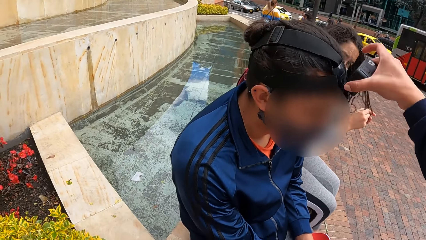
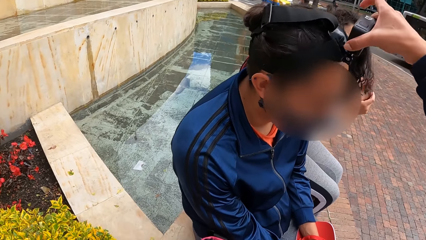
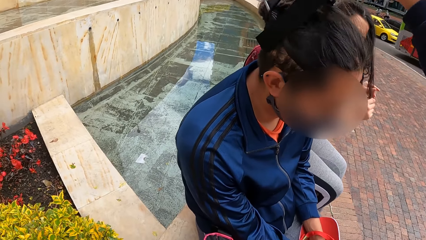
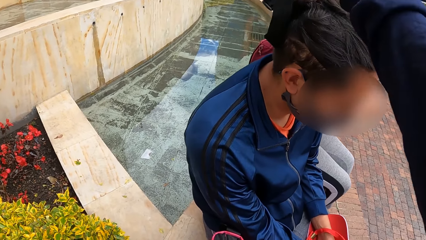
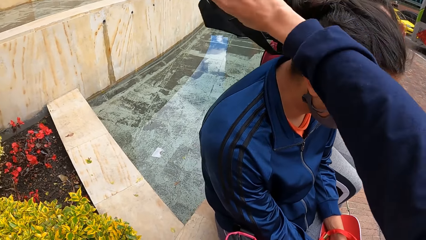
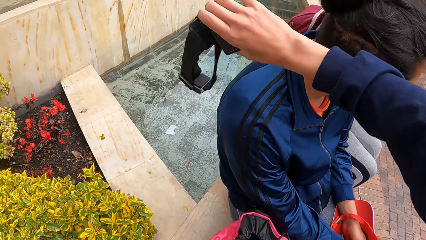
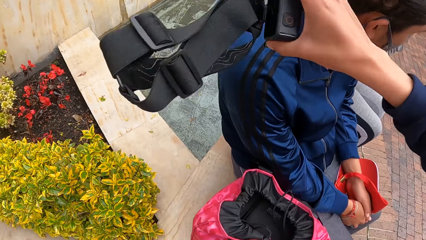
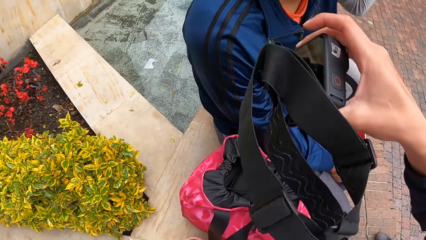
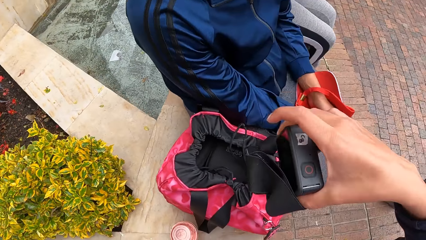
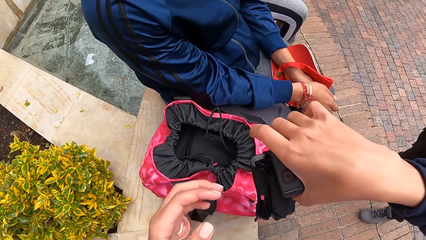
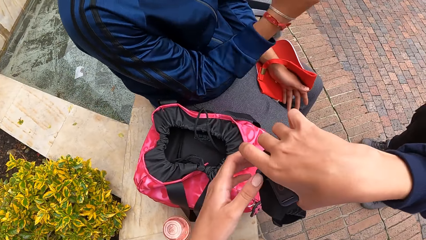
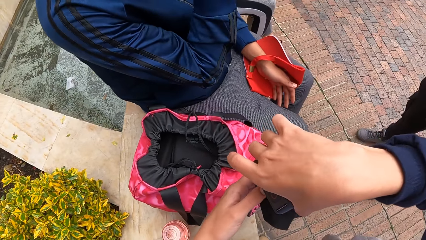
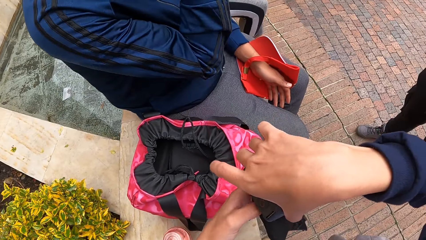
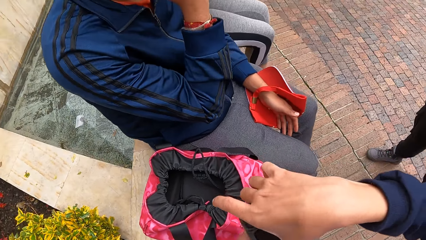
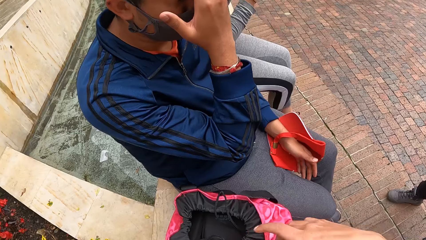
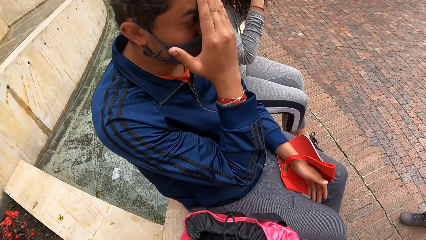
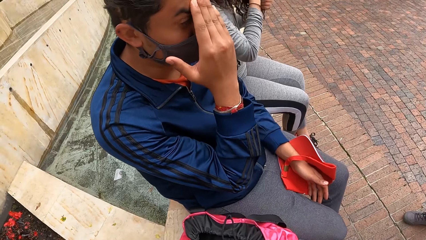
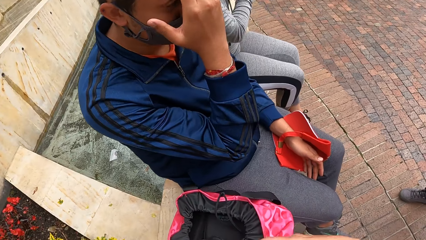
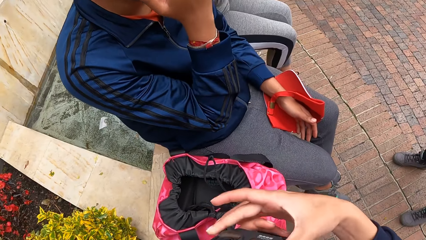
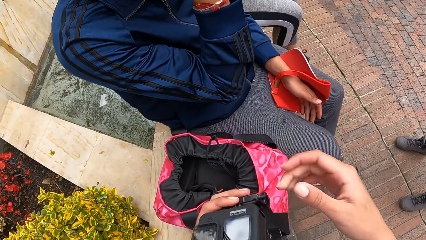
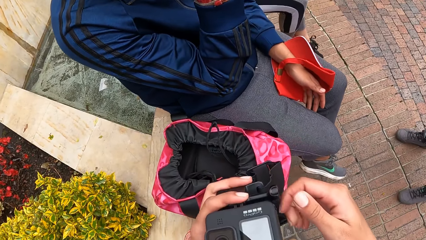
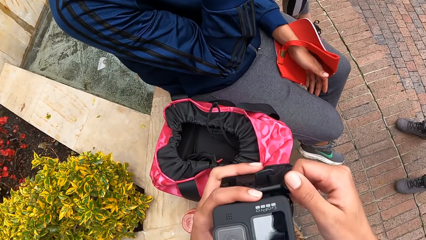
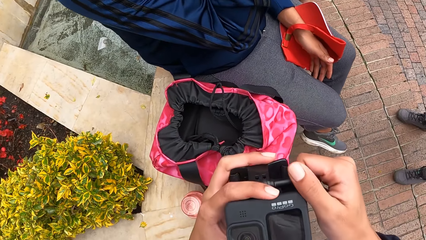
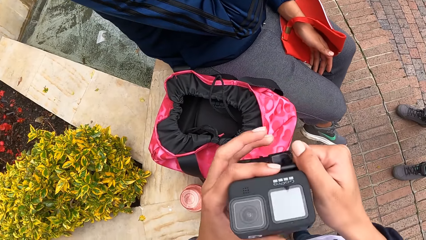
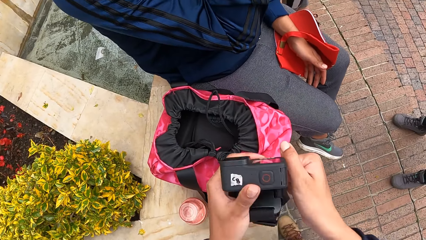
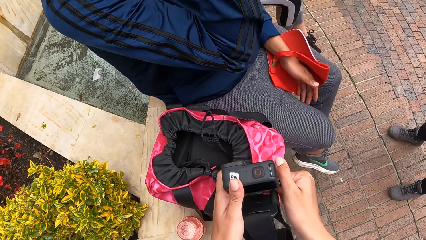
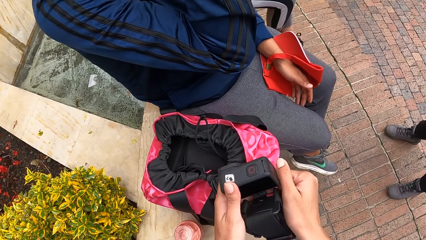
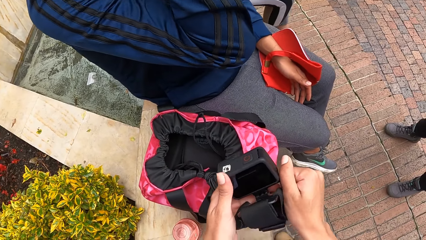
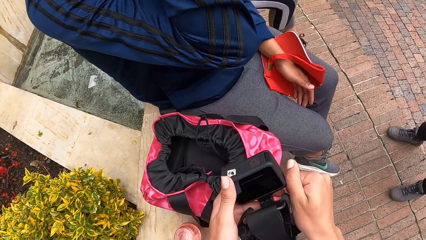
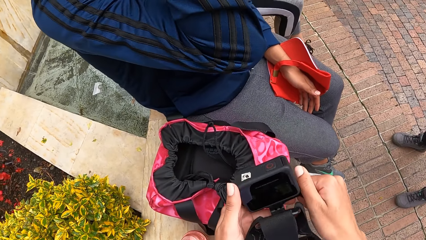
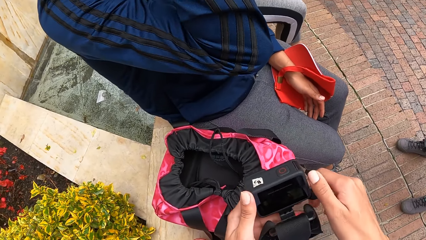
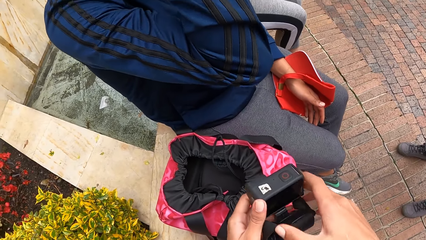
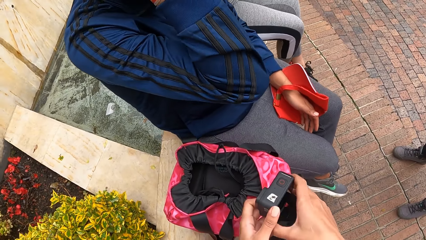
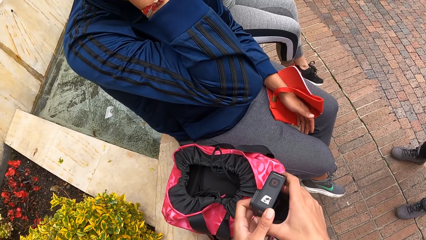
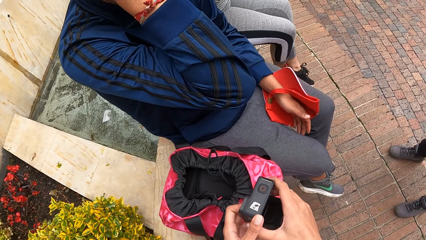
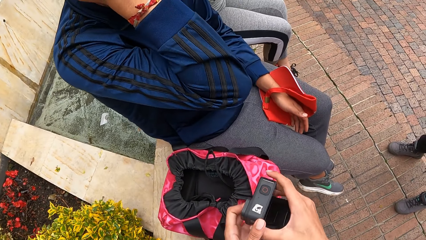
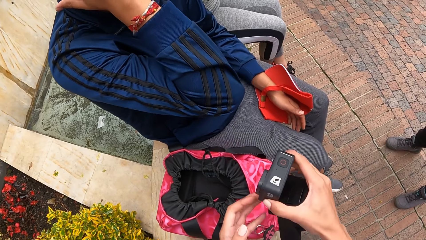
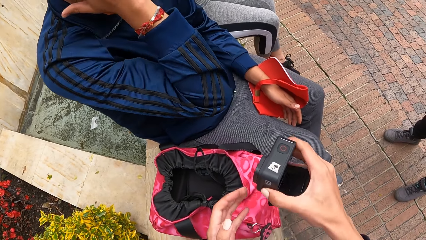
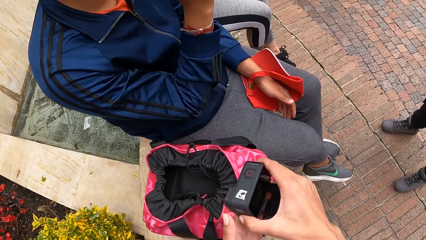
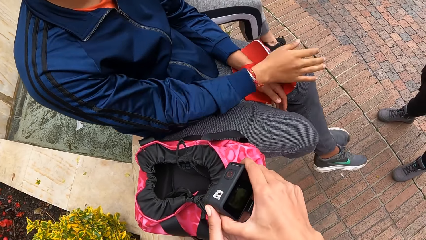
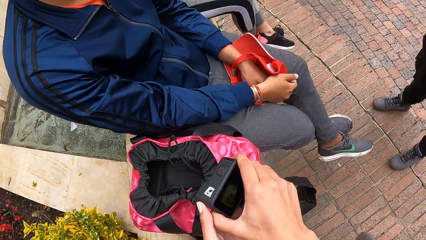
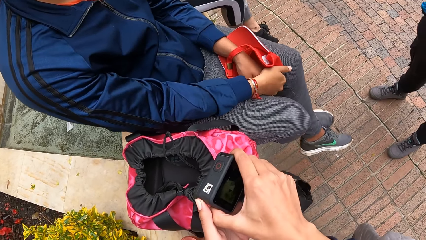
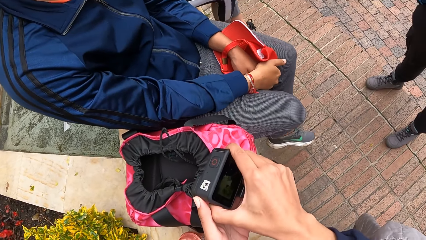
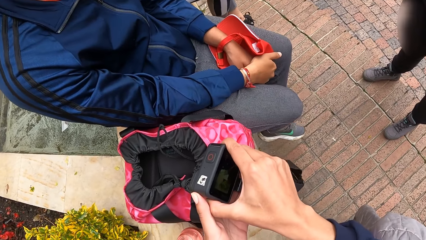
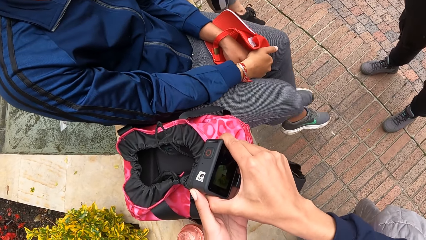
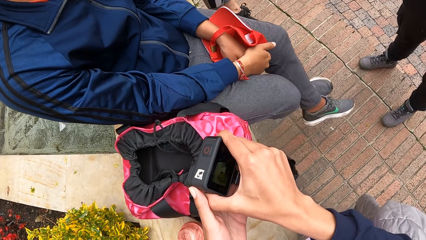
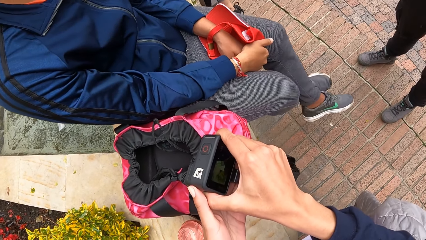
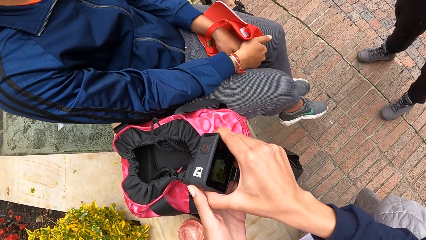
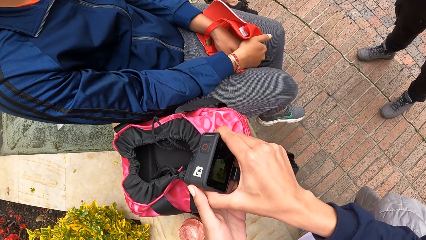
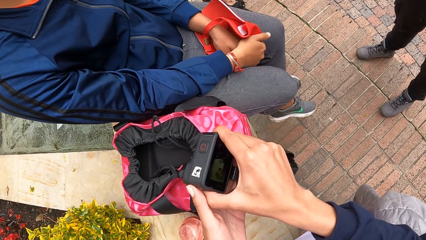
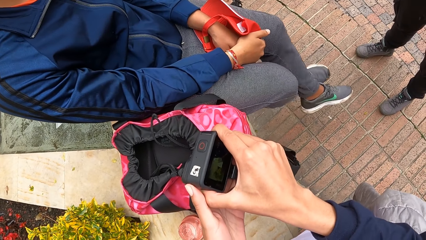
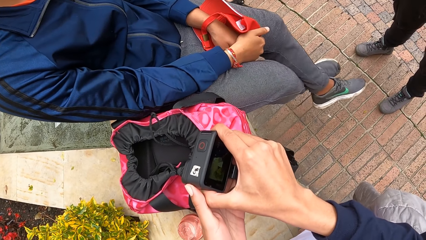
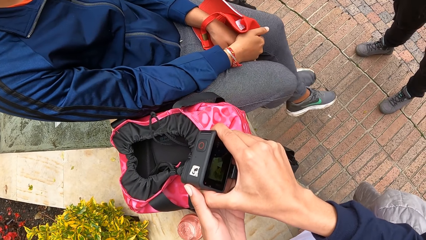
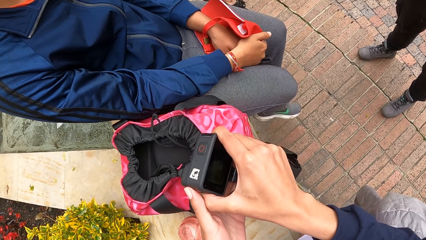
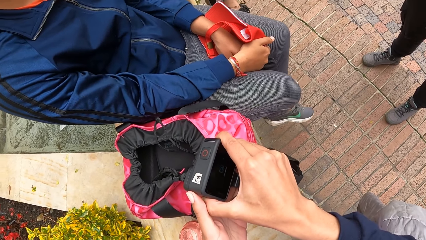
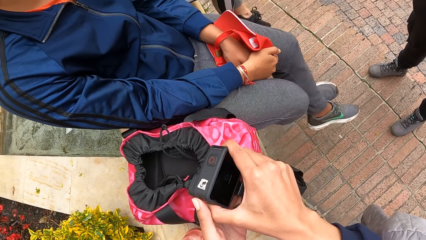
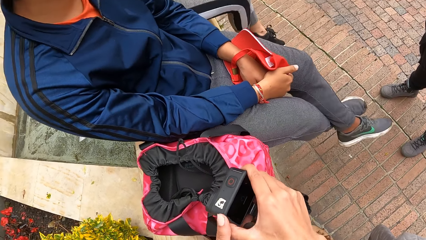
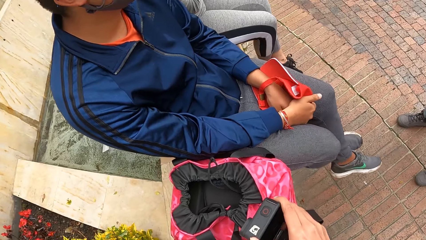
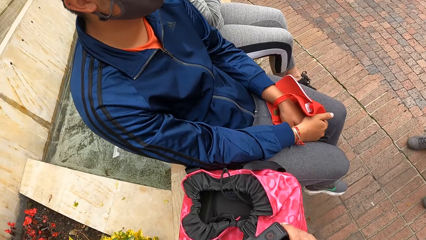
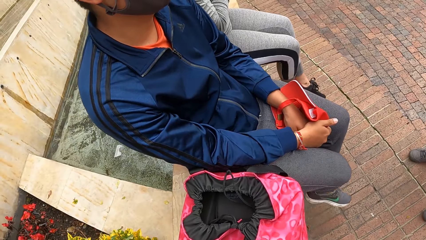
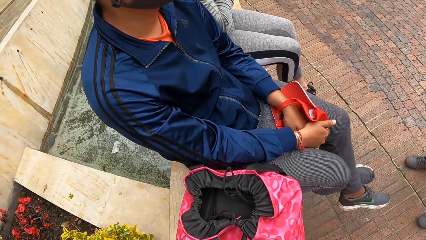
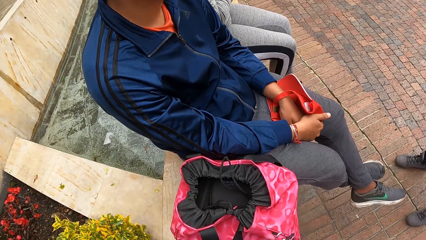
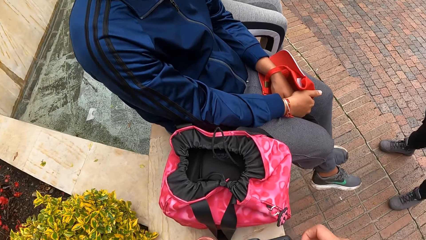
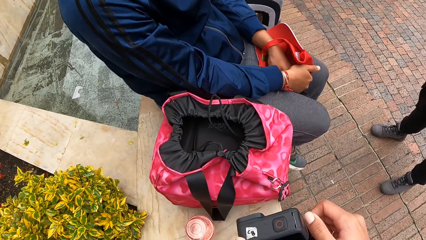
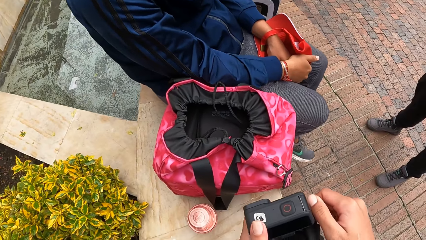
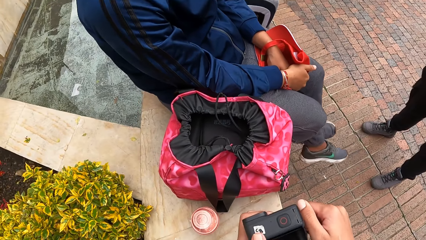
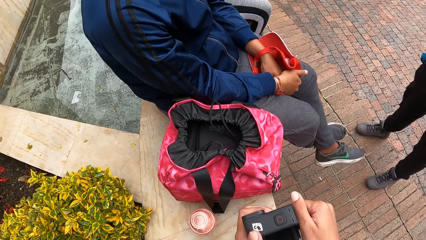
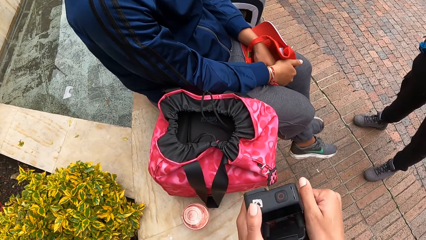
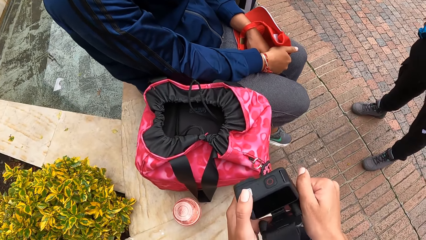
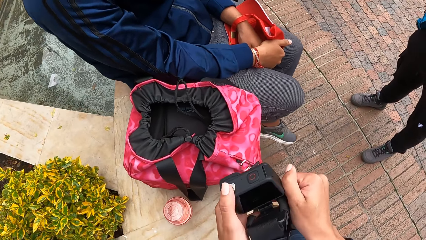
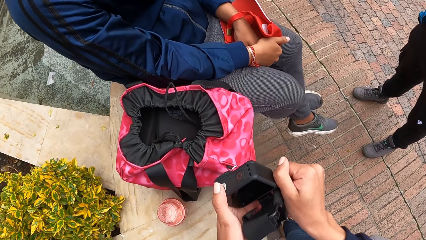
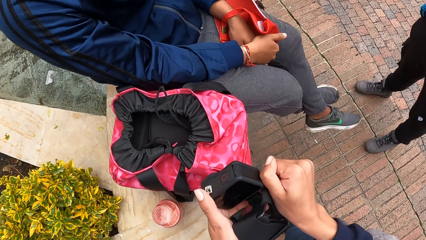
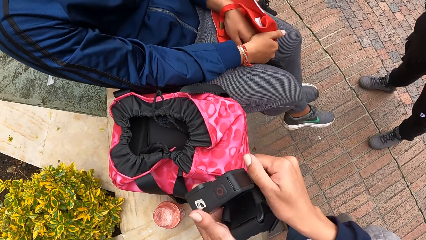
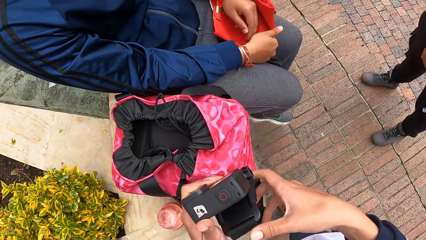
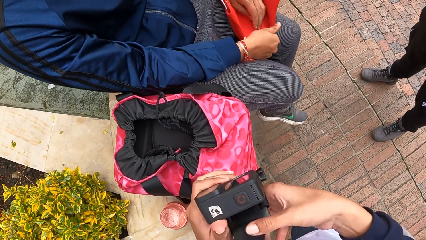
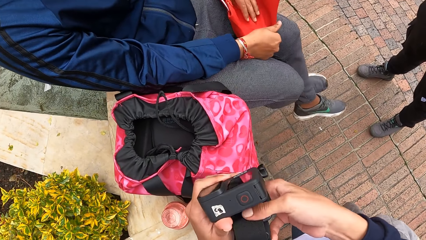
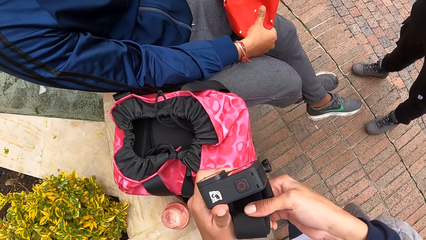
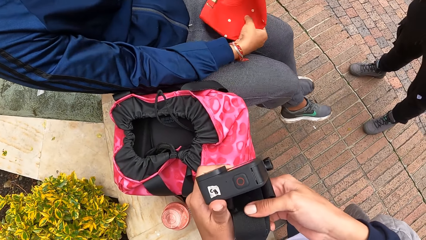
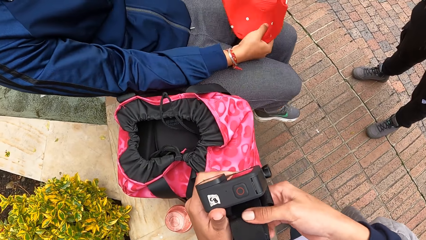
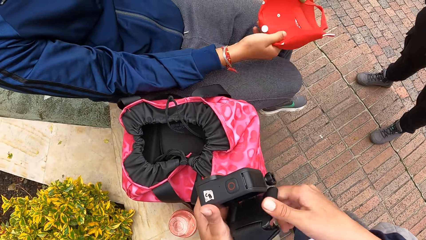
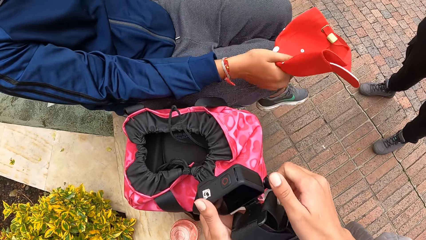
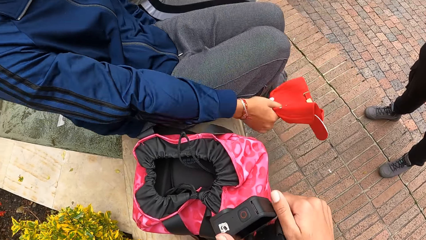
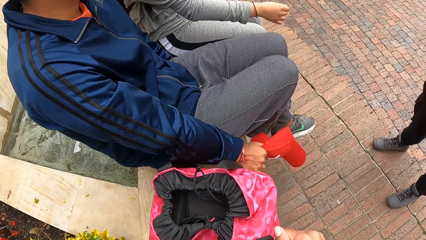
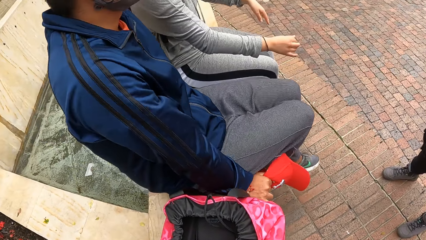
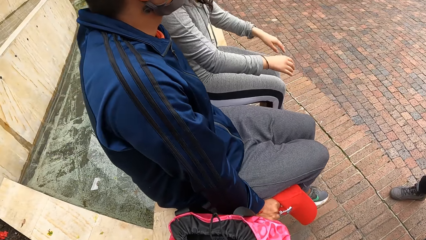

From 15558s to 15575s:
The camera wearer removes the camera from the head of the man with her right hand. She holds the camera with both hands. The man rubs his forehead with his right hand. The camera wearer loosens the camera in her left hand with her right hand. She adjusts the camera. She holds the camera with both hands. She loosens the camera in her left hand with her right hand.
